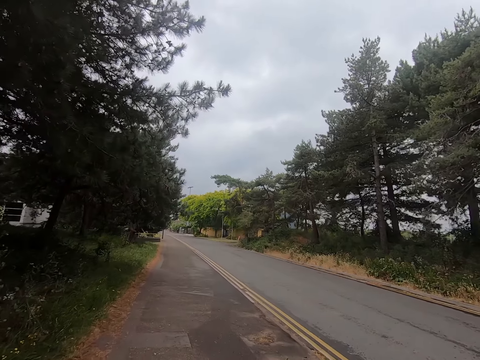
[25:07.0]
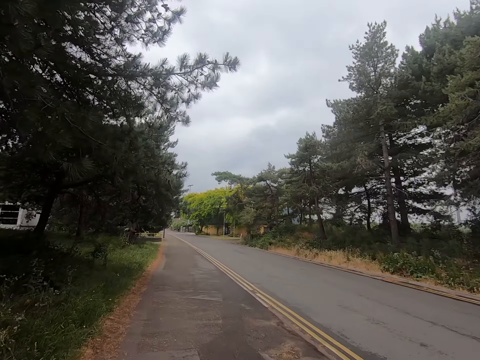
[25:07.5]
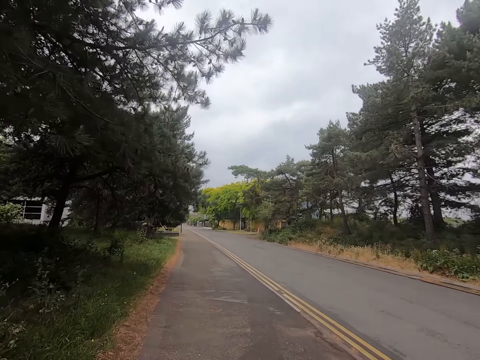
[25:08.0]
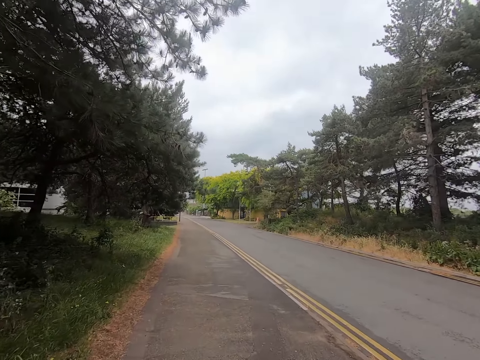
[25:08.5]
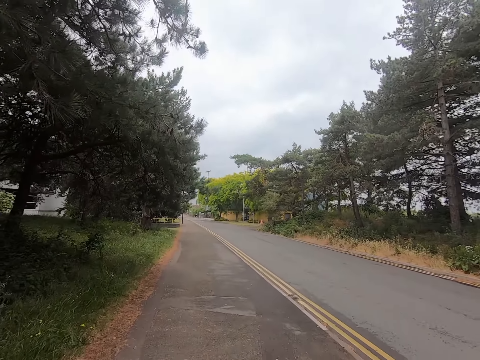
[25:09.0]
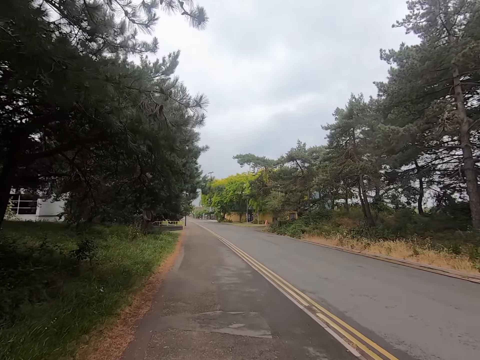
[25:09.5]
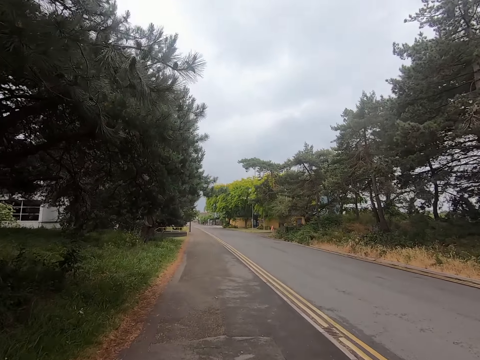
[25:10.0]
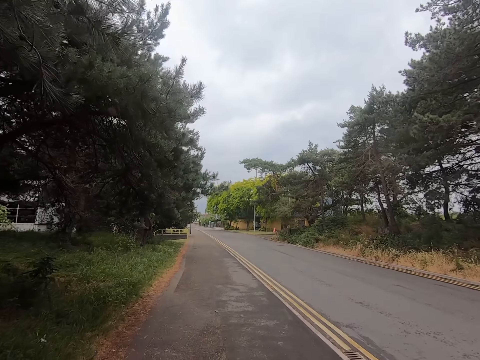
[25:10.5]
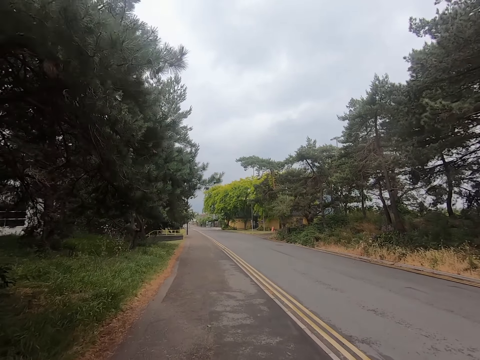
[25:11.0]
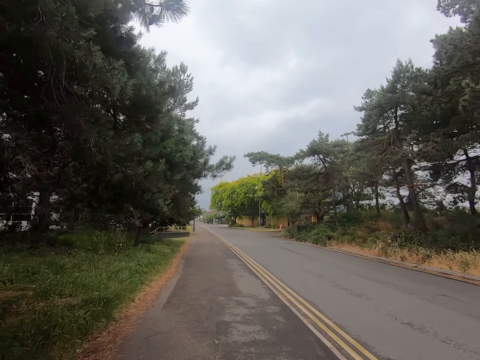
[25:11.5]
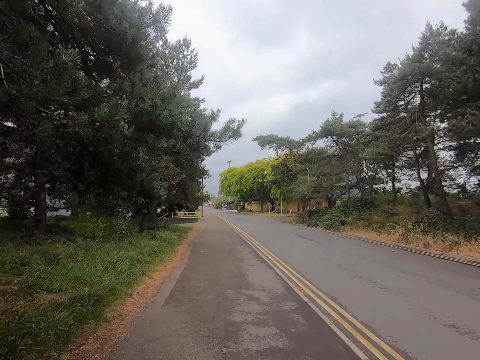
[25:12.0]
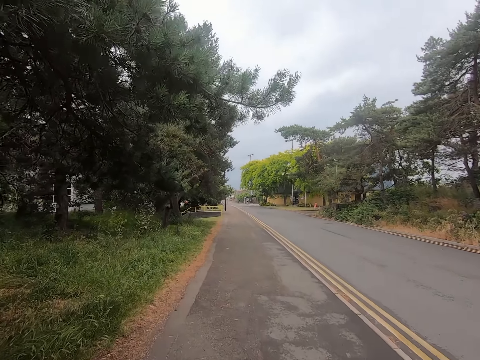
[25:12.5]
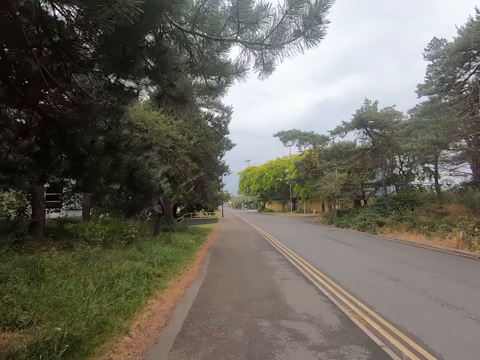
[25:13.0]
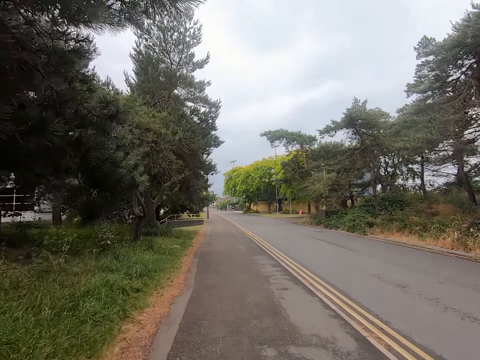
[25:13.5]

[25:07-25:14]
The camera wearer walks on the pavement.

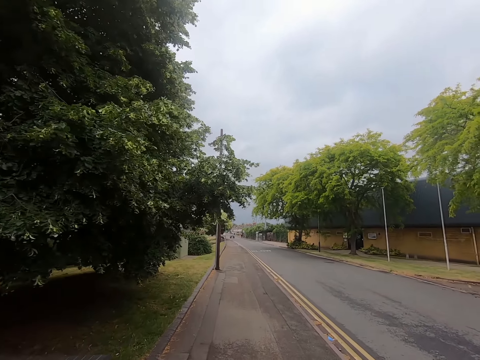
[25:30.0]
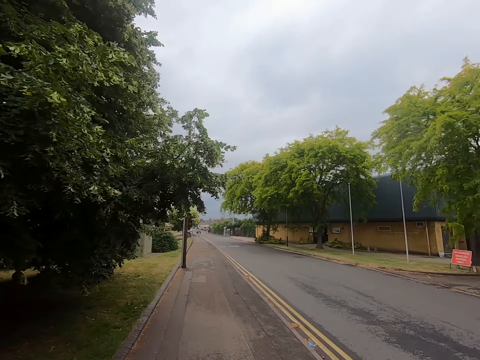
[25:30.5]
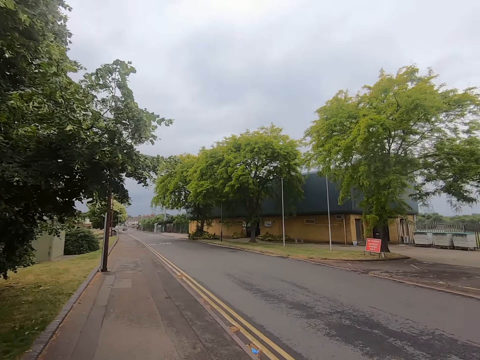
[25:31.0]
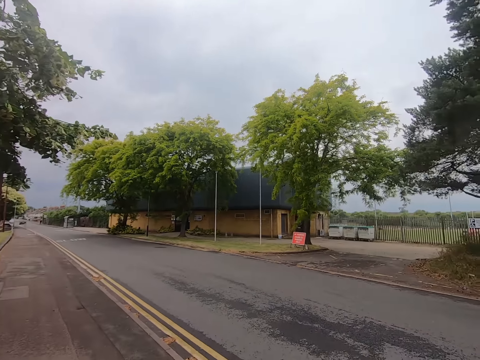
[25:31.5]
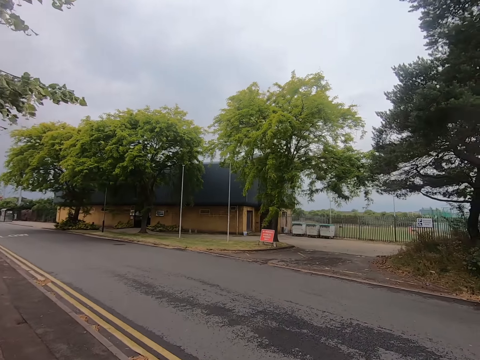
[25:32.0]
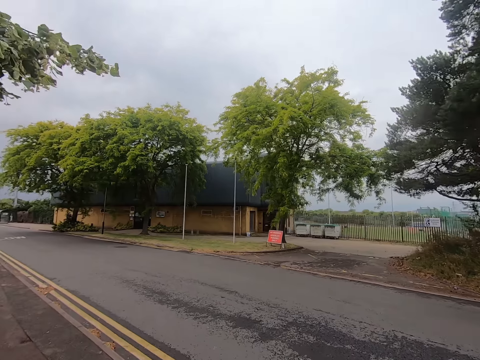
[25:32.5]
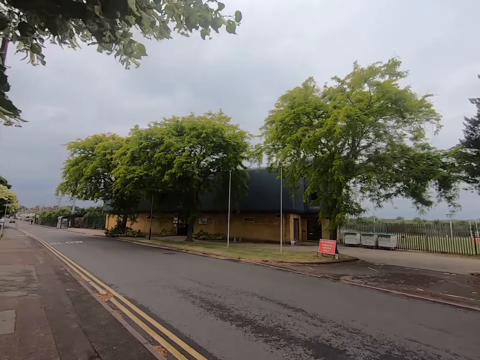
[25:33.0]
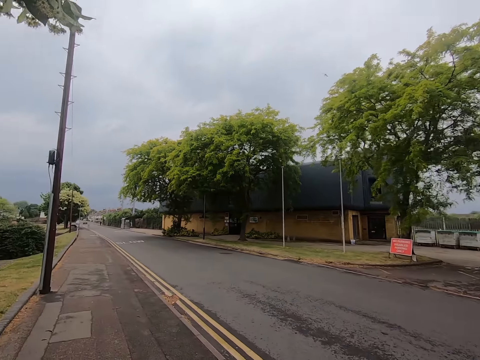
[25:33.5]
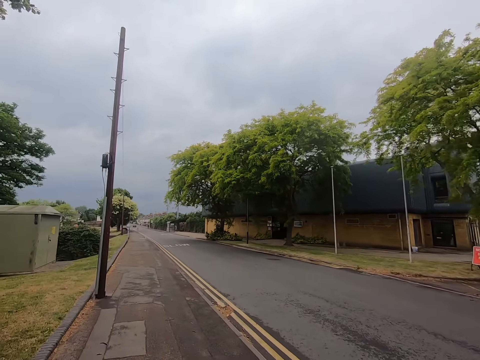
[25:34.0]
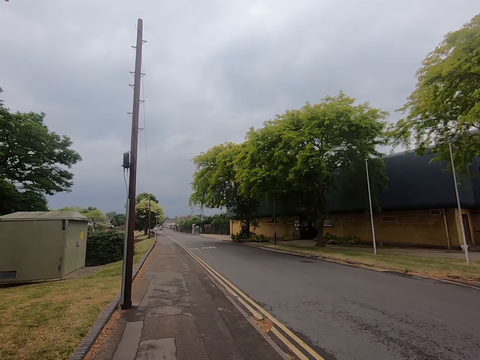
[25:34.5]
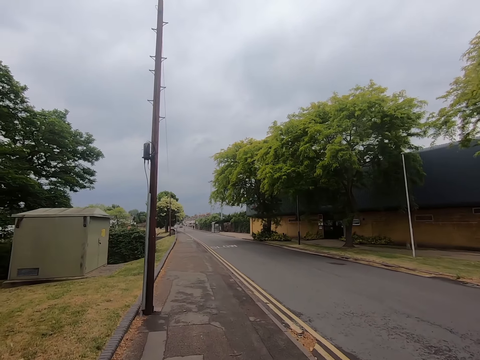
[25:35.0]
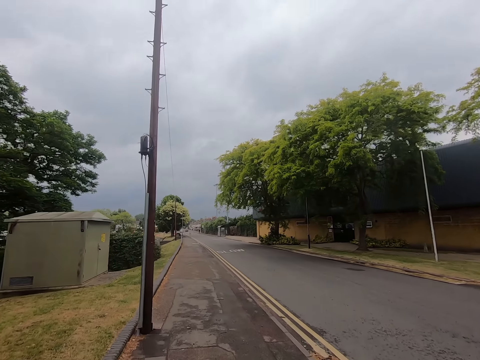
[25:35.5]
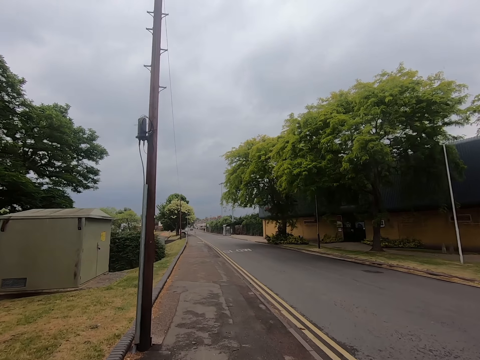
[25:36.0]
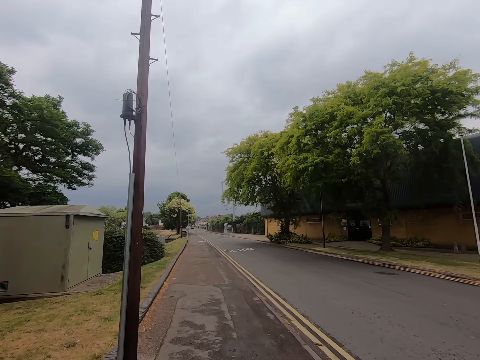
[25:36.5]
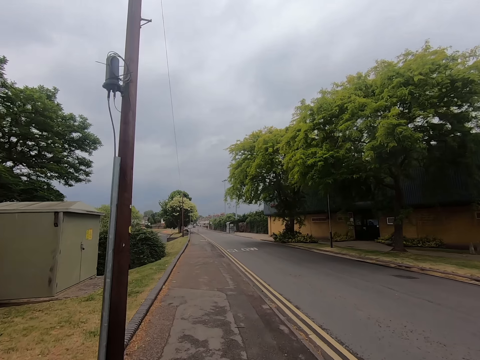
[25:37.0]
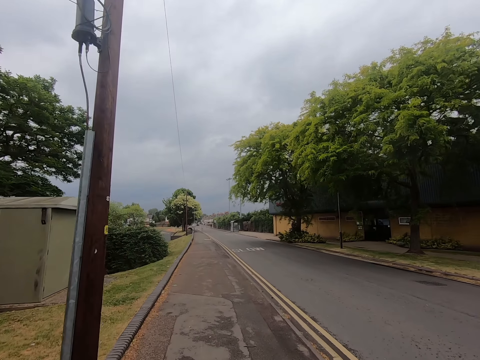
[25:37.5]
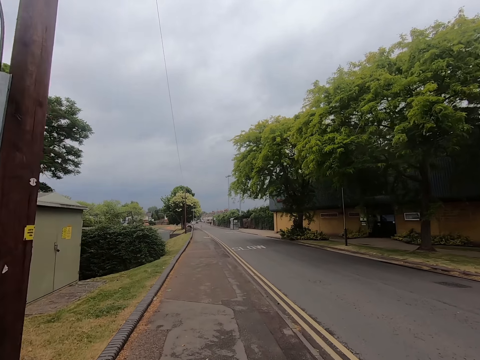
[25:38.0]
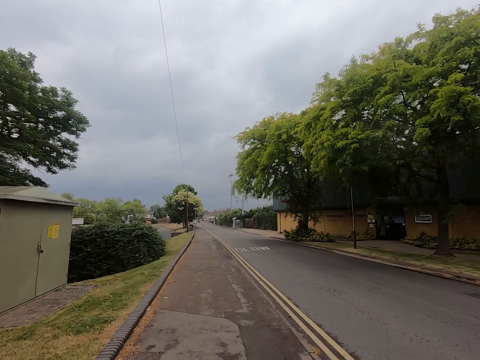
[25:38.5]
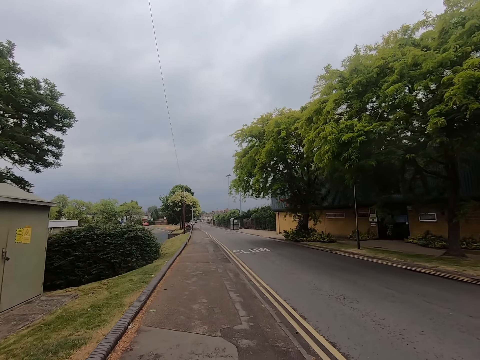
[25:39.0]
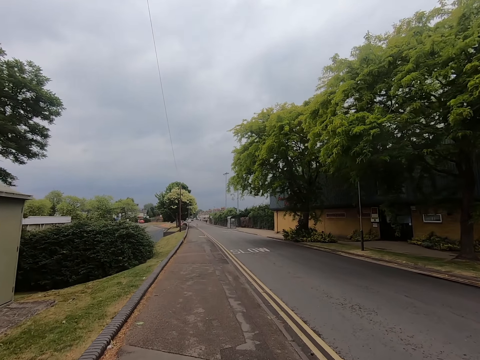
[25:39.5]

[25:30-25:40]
The camera wearer looks around and runs on the pavement.

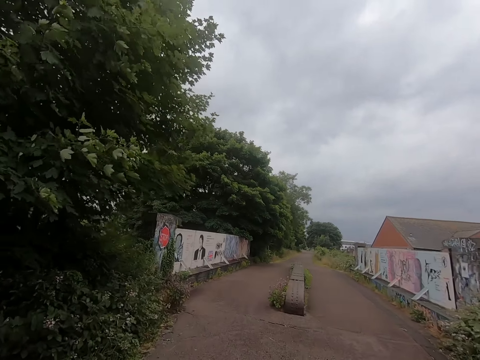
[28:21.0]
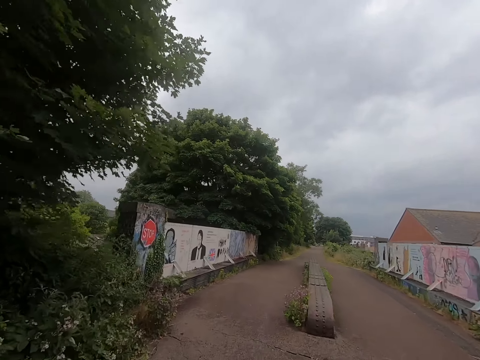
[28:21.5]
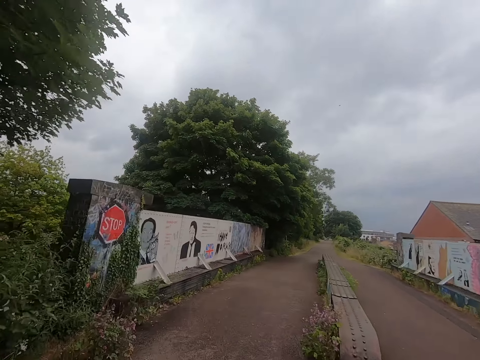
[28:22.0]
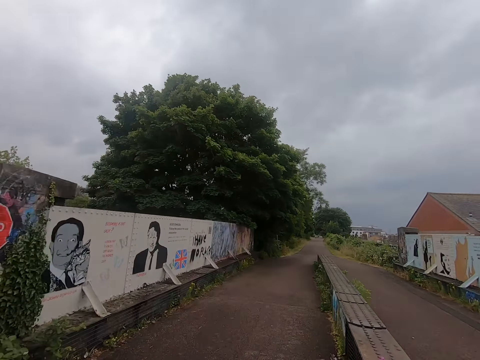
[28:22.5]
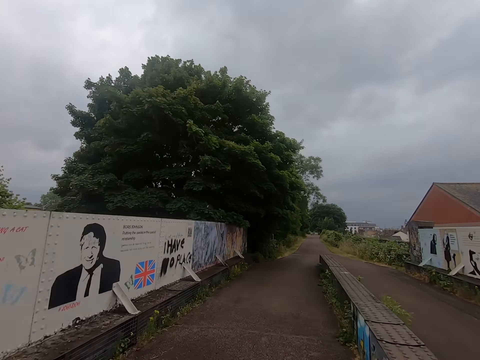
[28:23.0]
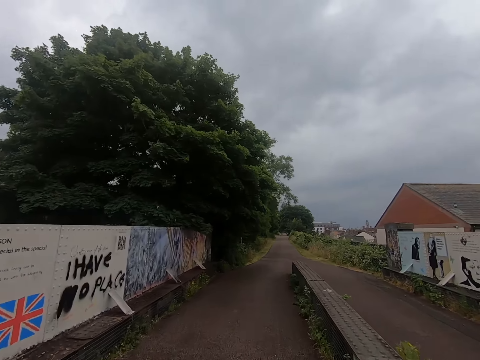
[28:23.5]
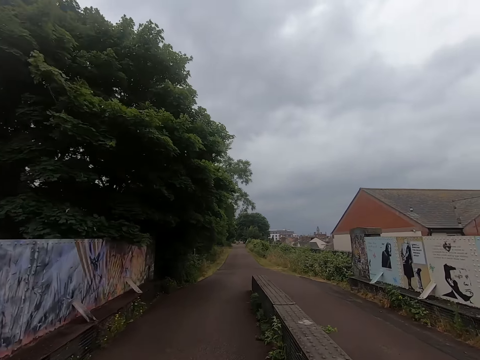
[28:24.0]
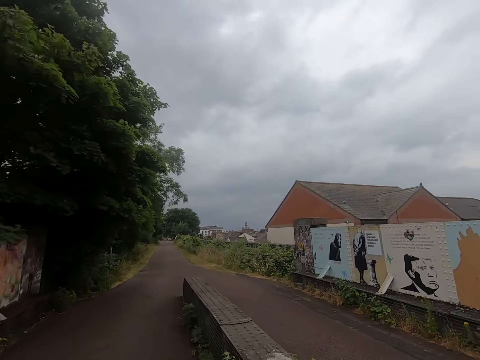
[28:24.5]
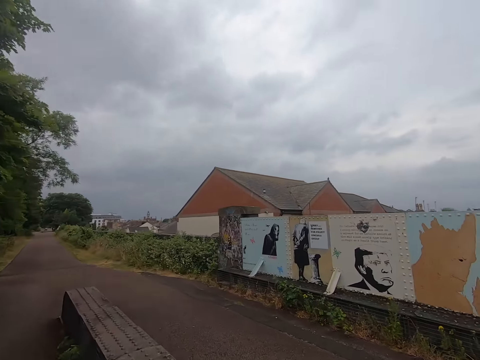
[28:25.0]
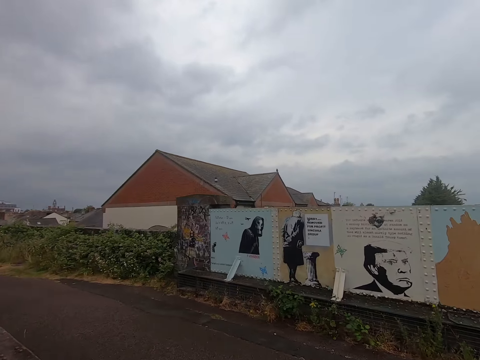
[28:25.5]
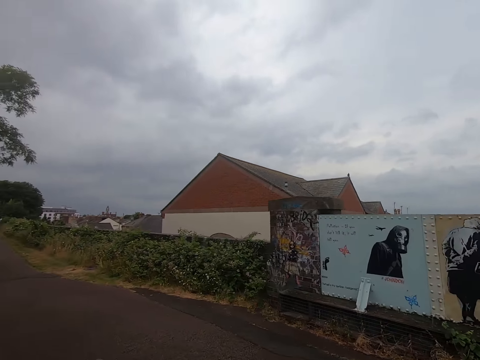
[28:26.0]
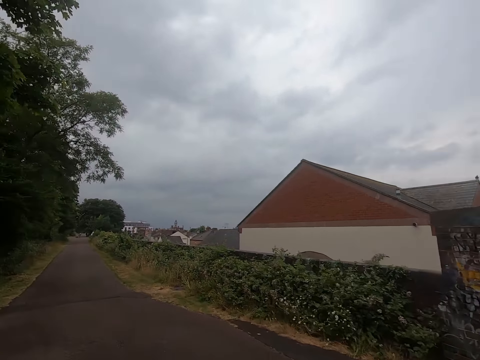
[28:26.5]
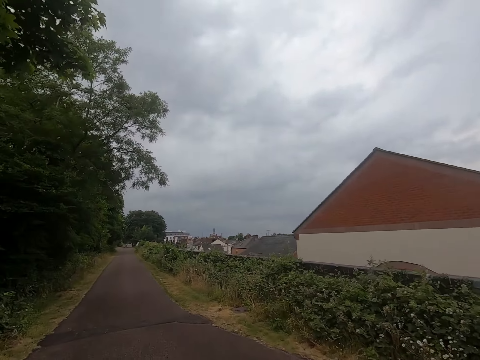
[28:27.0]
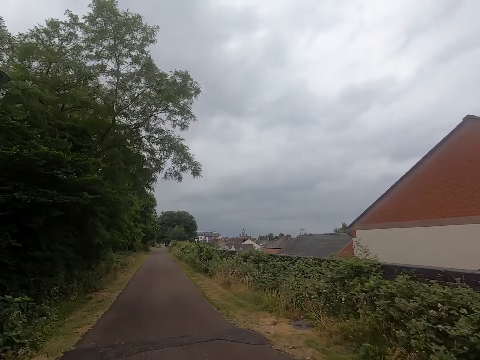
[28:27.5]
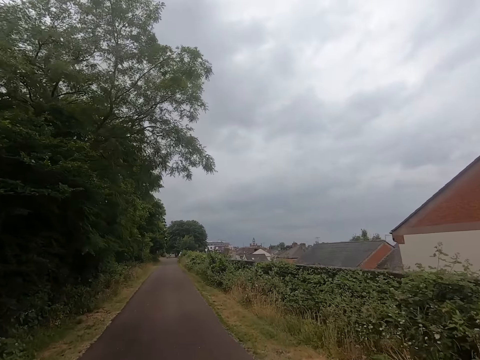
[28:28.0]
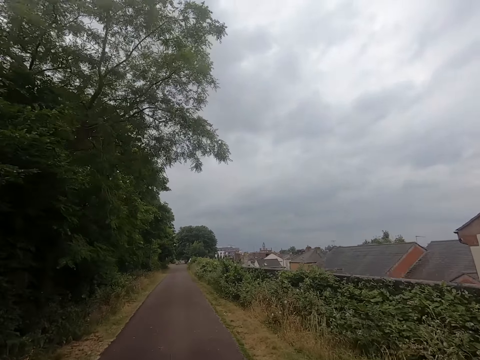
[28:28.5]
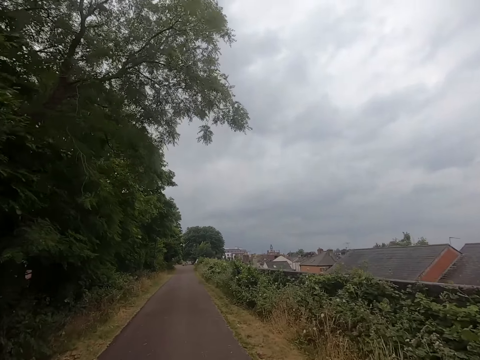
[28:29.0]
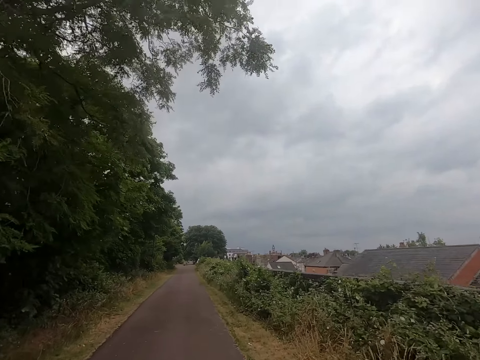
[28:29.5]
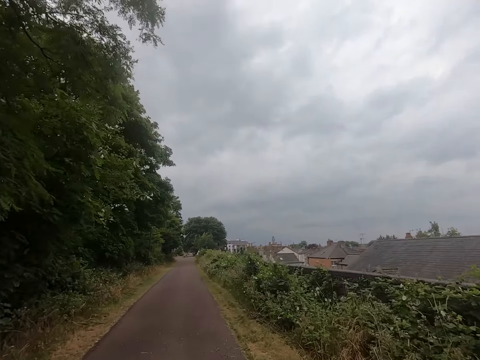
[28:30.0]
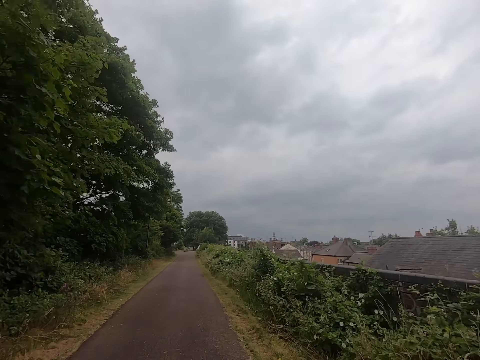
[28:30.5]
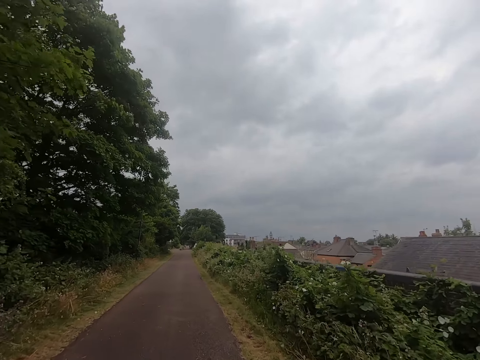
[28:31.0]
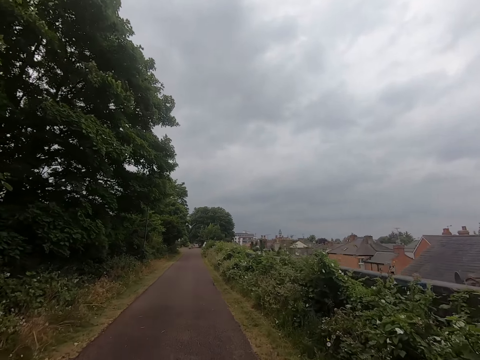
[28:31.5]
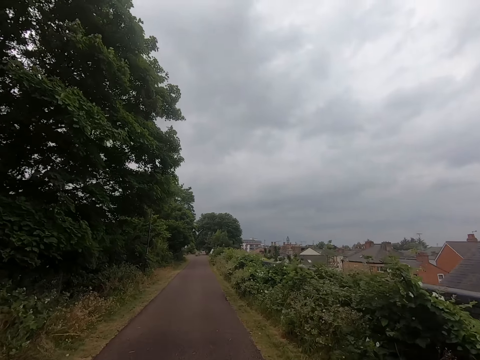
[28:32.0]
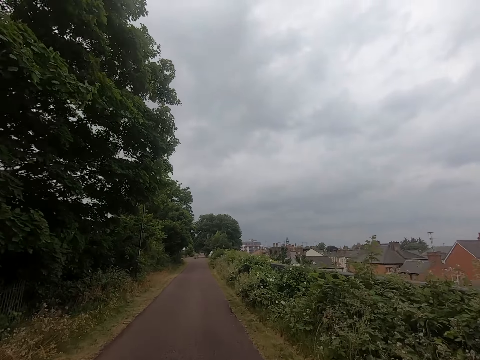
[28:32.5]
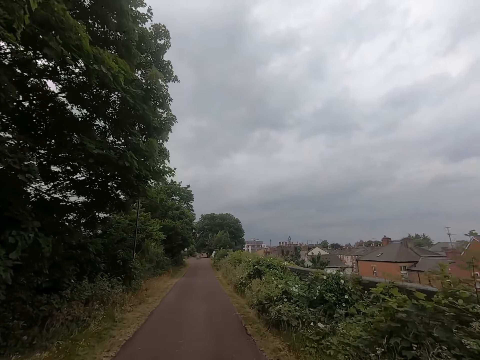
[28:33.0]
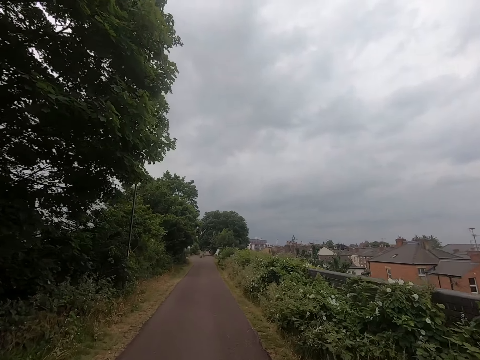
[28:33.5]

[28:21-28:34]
The camera wearer runs on the road bridge. They look around and run on the road.
